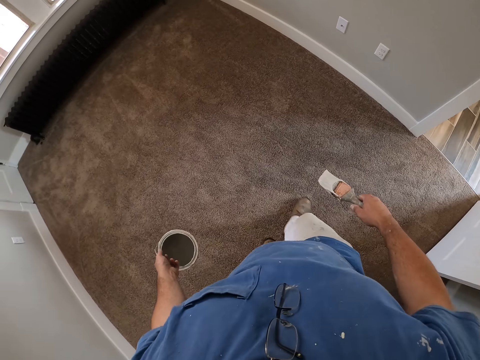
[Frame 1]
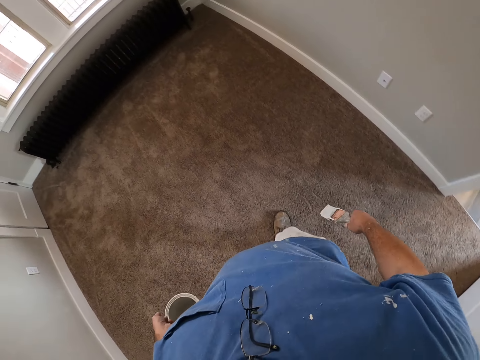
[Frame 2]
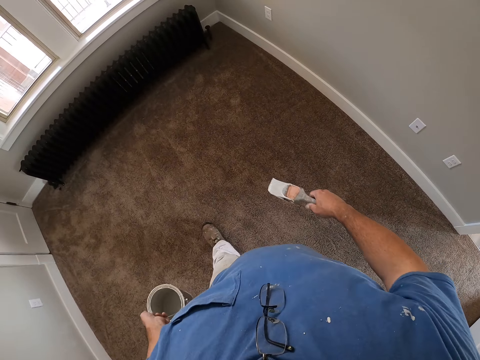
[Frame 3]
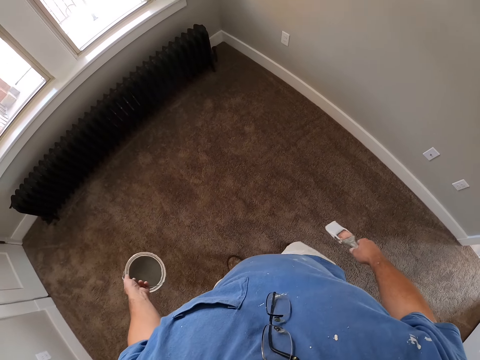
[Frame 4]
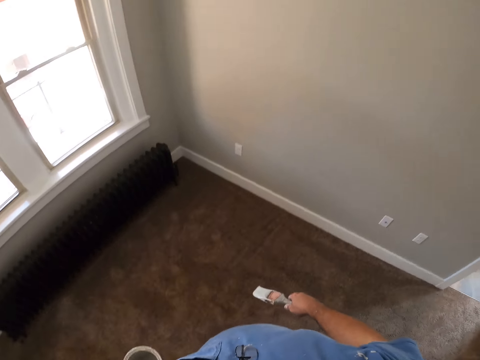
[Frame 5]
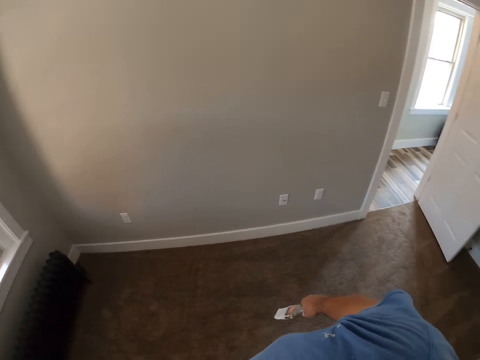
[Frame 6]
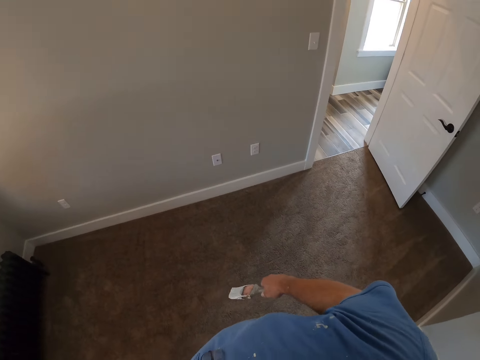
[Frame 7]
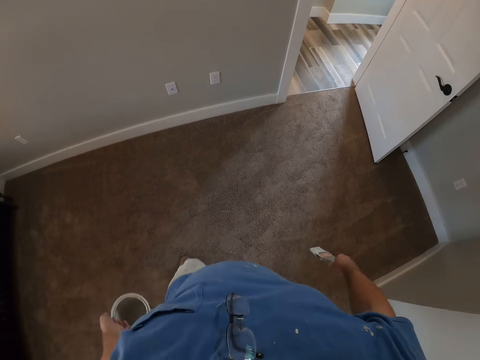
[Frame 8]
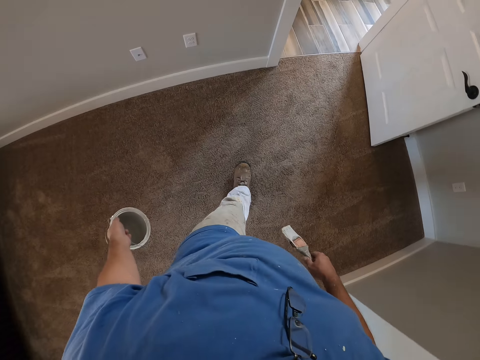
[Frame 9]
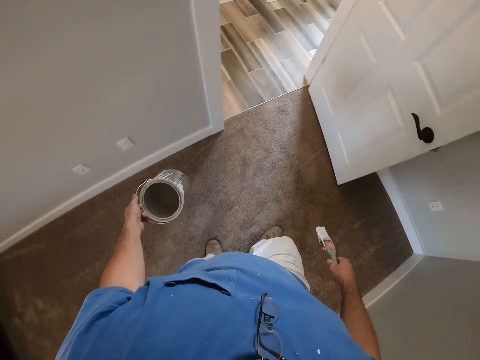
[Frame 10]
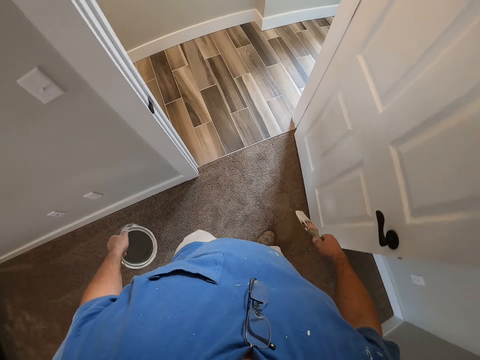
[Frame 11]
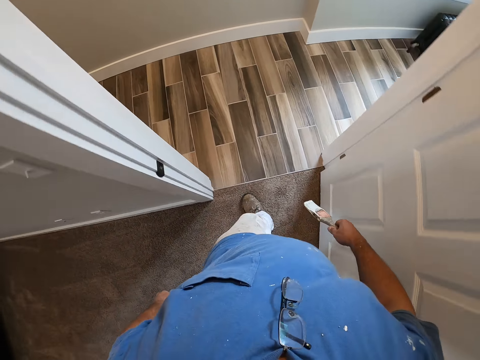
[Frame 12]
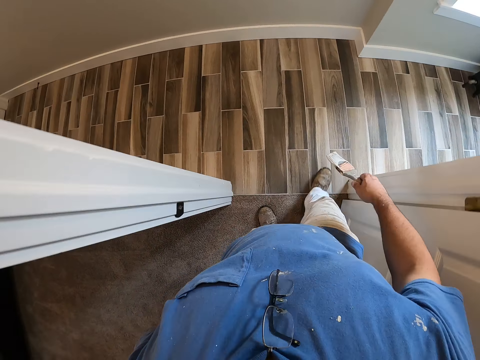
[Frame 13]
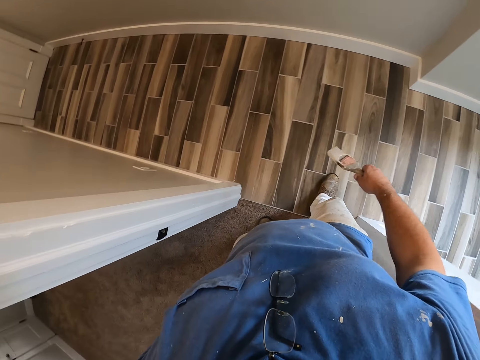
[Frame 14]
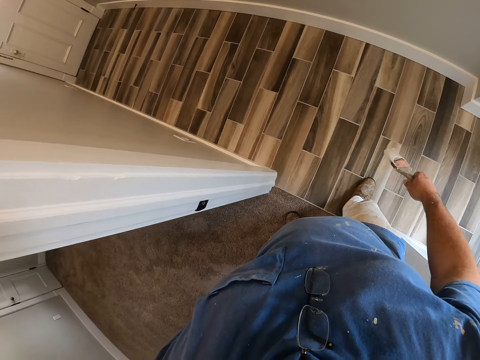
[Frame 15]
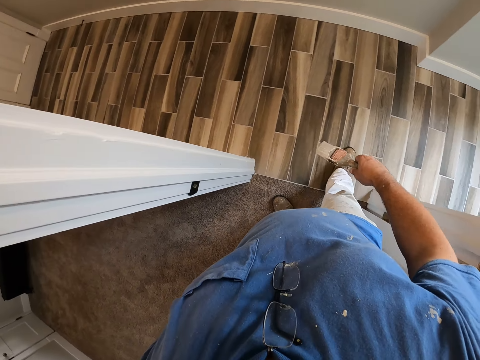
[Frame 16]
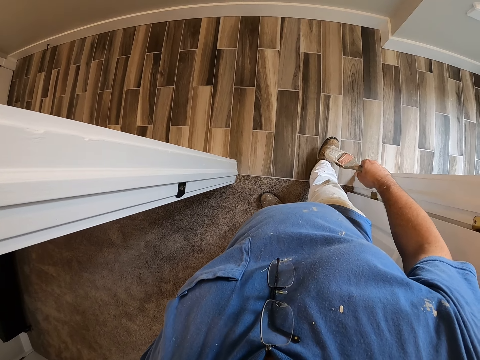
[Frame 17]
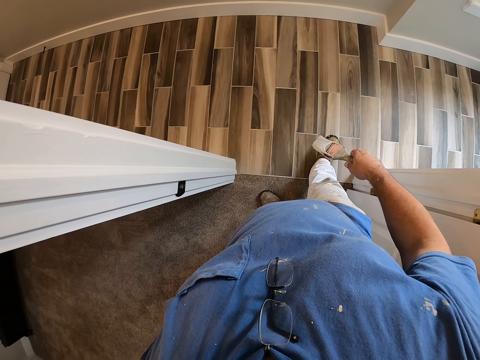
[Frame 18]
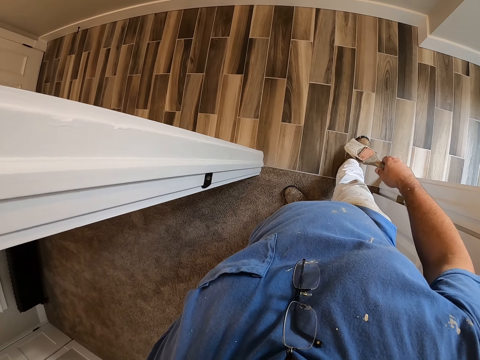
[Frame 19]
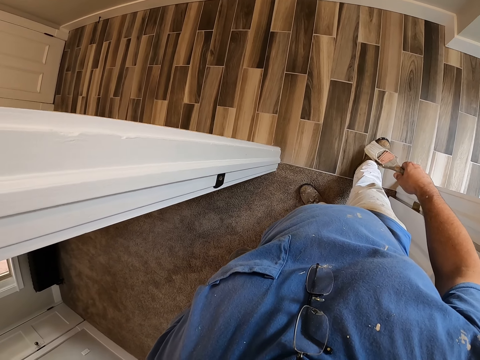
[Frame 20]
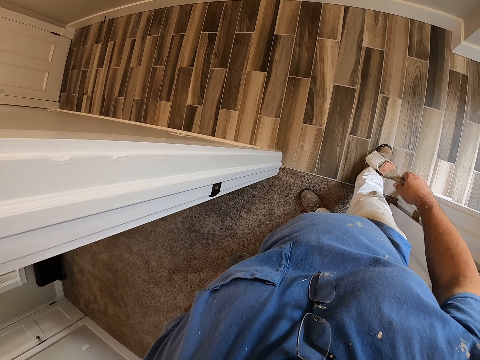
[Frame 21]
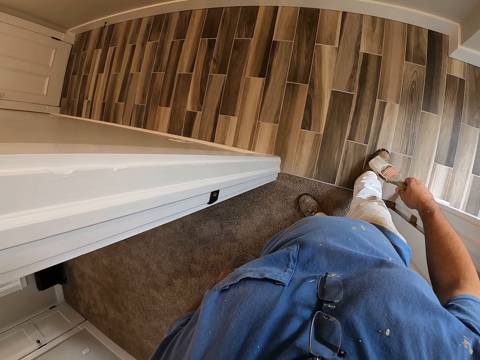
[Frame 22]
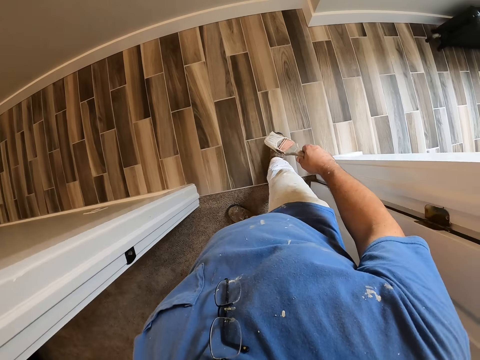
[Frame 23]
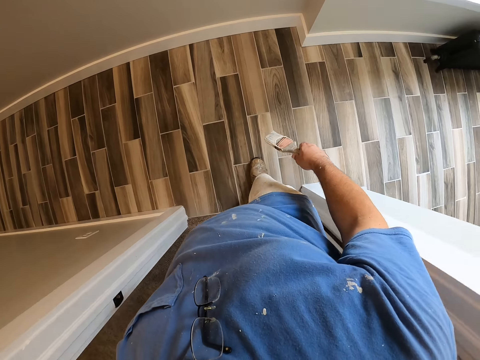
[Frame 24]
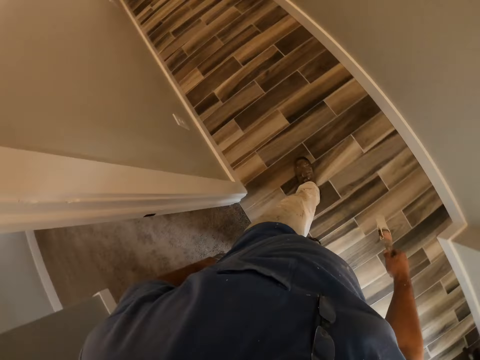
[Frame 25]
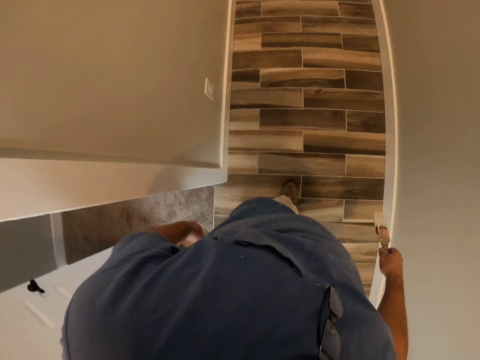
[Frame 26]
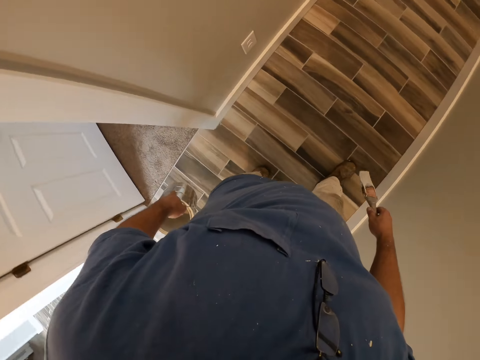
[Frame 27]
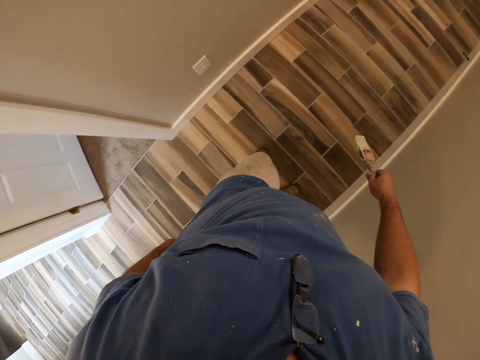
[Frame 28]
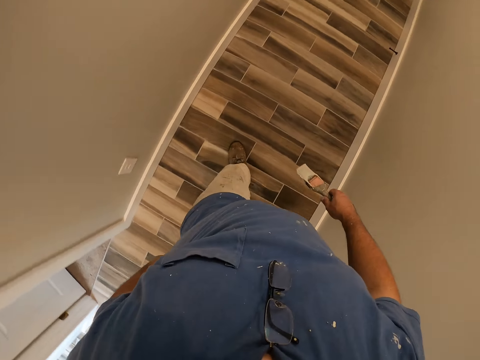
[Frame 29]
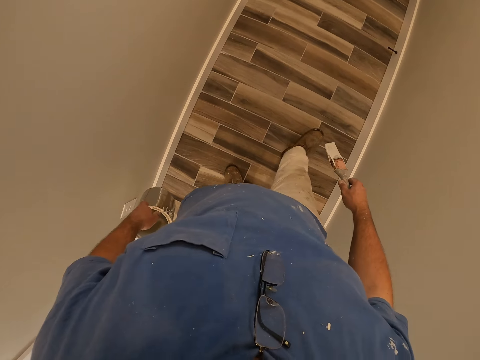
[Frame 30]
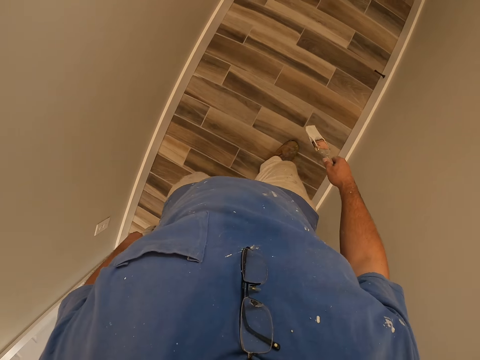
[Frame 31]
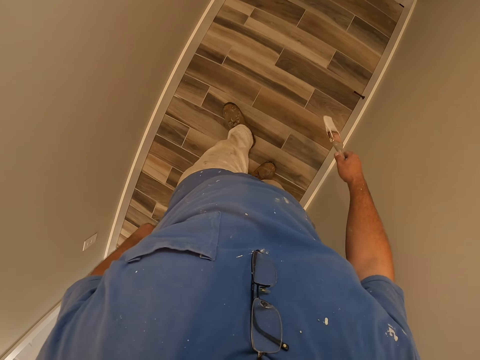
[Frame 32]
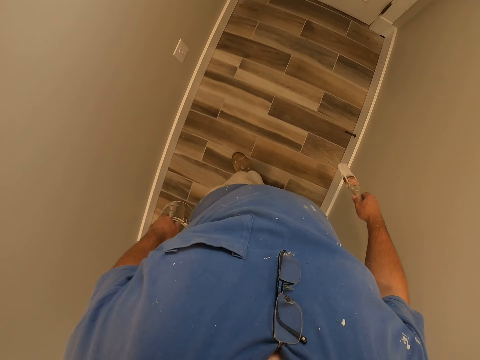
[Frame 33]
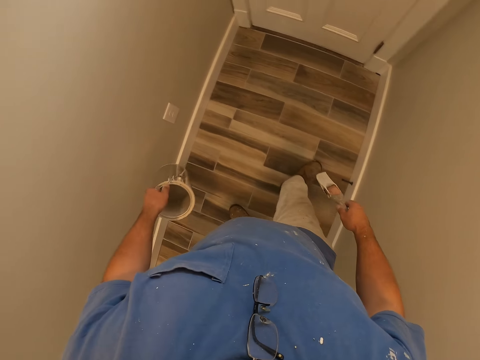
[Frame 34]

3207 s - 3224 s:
The camera wearer stands at the entrance of the room. They walk out of the room. They walk out of the room and walk through the hallway.

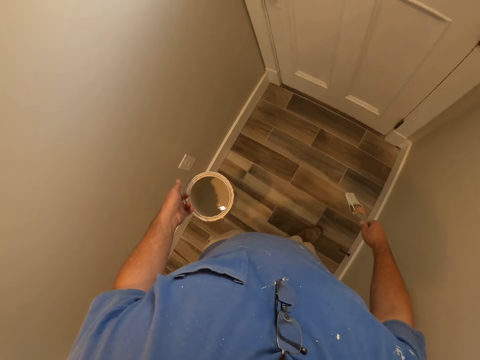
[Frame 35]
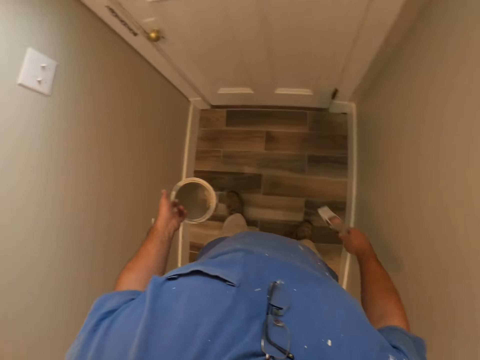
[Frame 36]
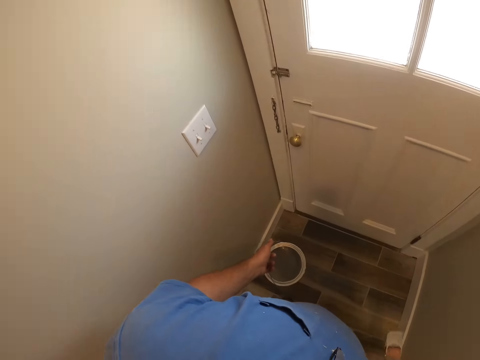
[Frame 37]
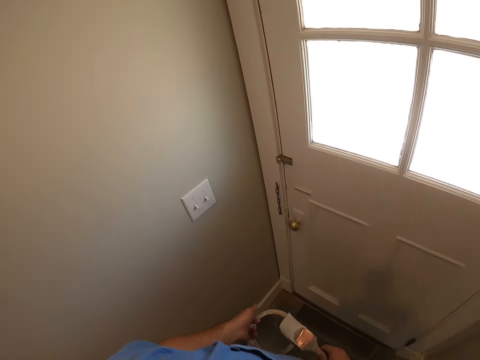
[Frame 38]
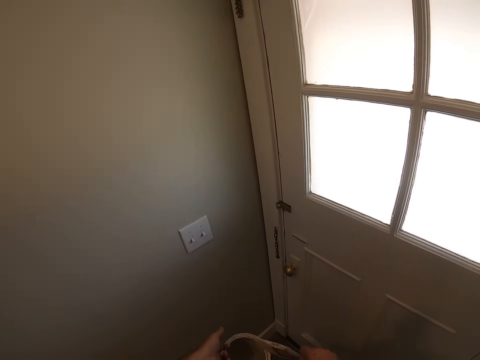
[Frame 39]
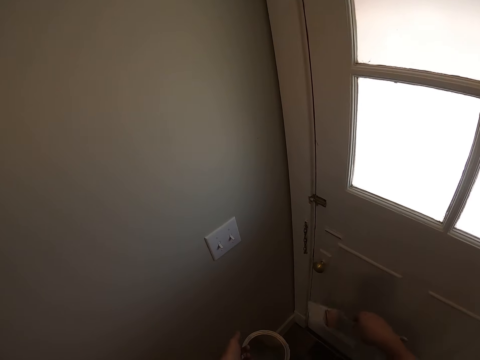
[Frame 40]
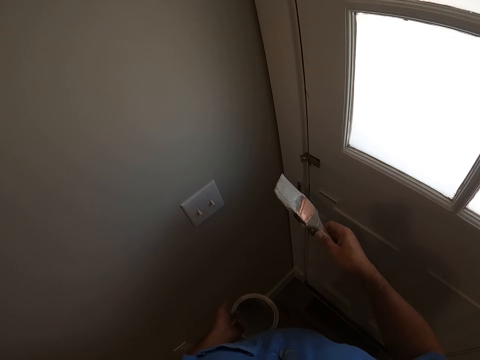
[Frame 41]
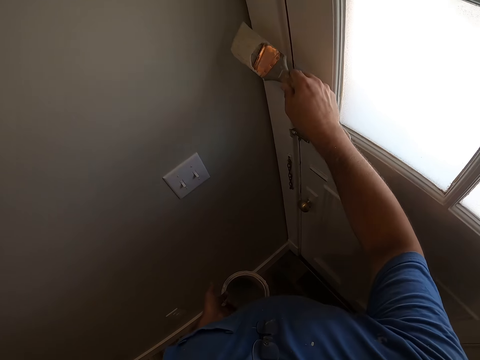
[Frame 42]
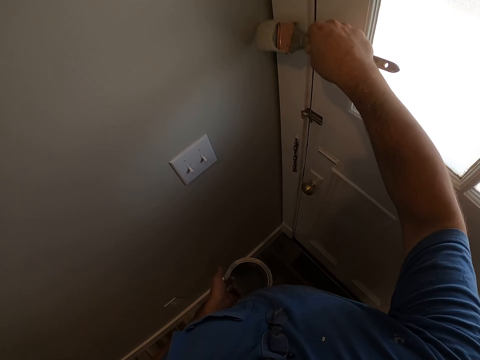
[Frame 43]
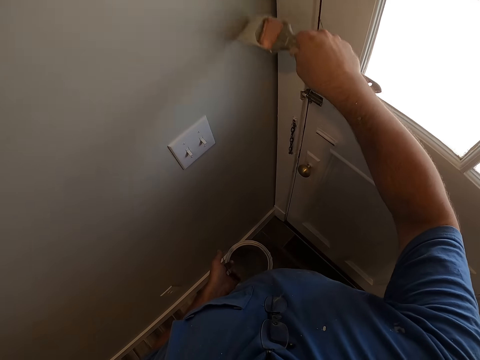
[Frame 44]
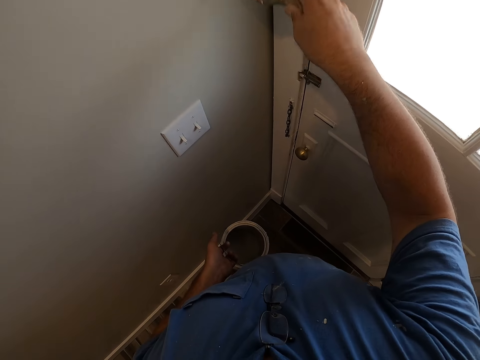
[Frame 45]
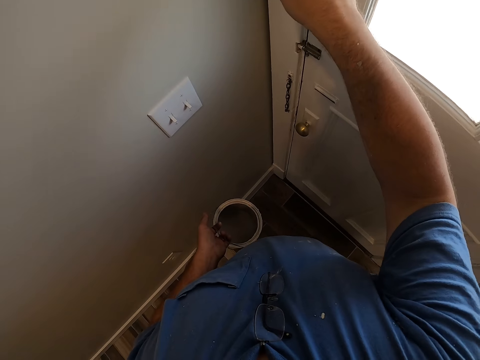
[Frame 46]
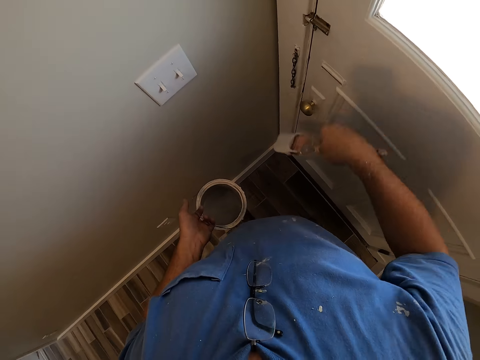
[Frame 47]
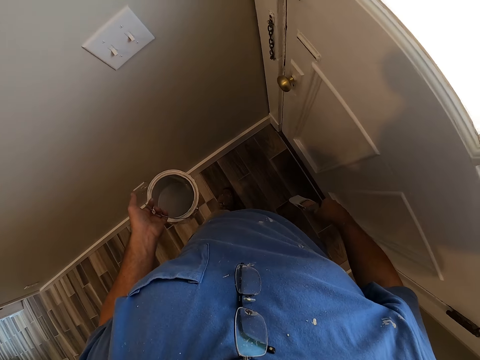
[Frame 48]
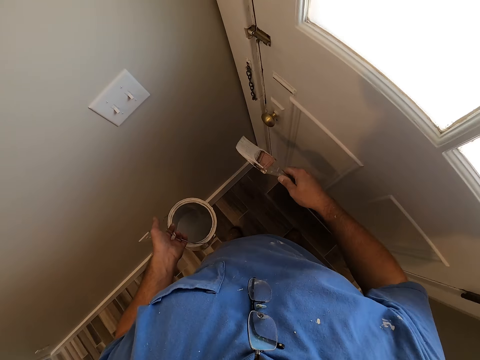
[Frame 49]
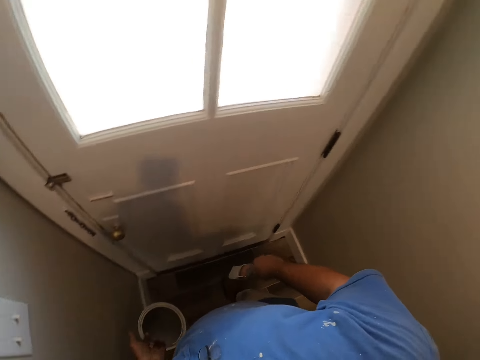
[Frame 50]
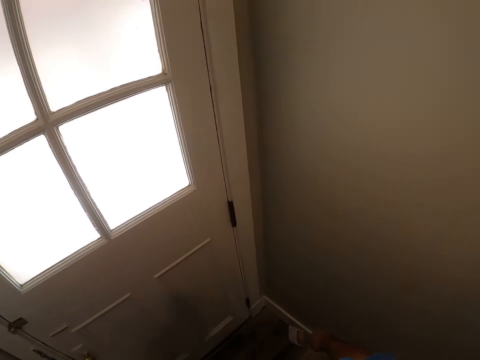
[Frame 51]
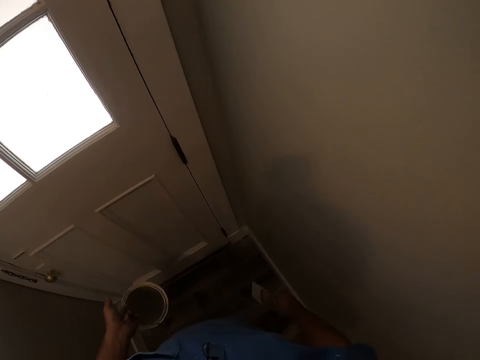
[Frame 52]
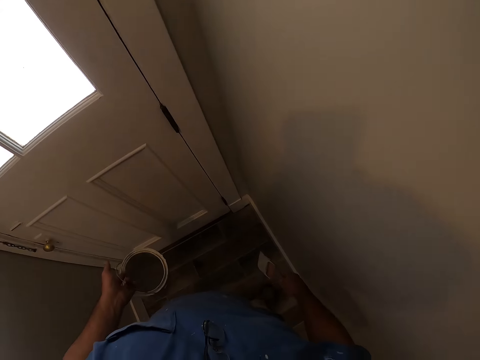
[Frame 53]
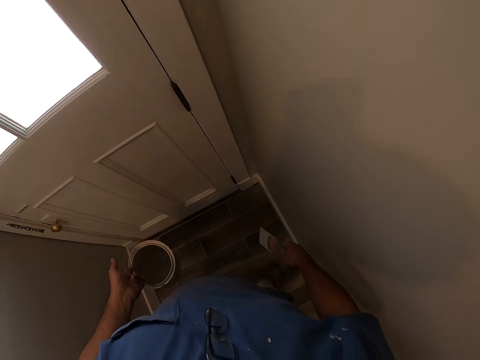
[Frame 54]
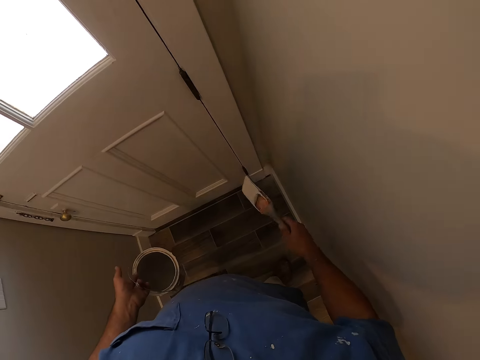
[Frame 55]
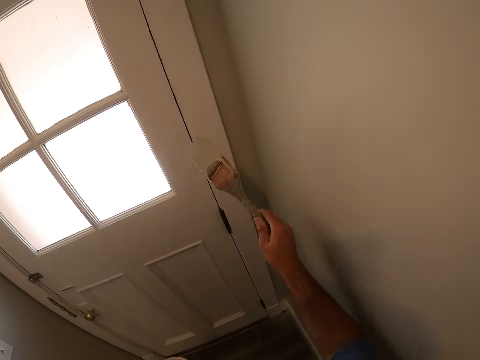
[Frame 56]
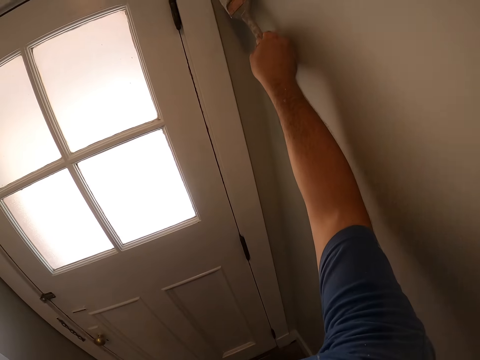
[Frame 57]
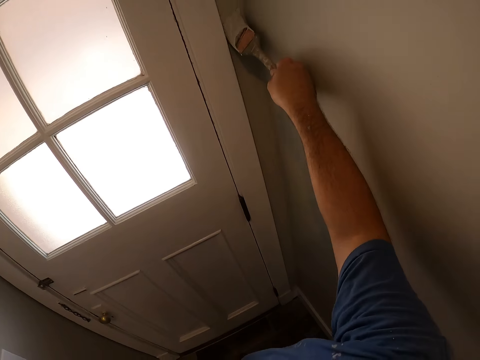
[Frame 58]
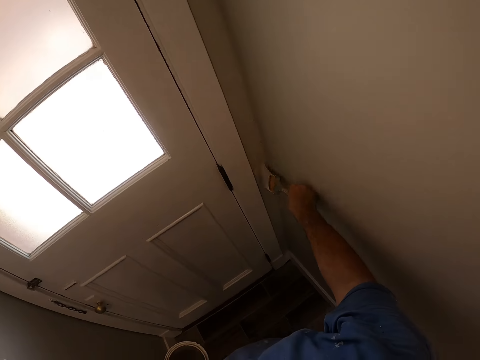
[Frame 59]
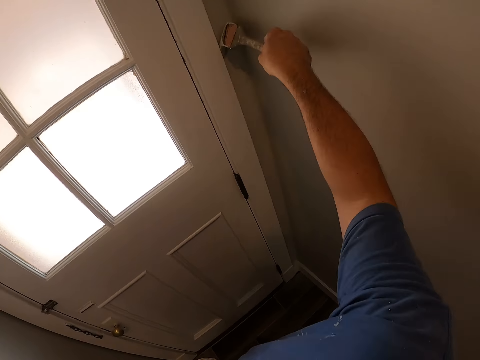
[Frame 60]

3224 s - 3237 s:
The camera wearer rubs the paint brush on the edges of the container. They paint the wall of the room with the paint brush. They turn to the other side. They paint the wall of the room with the paint brush again.
